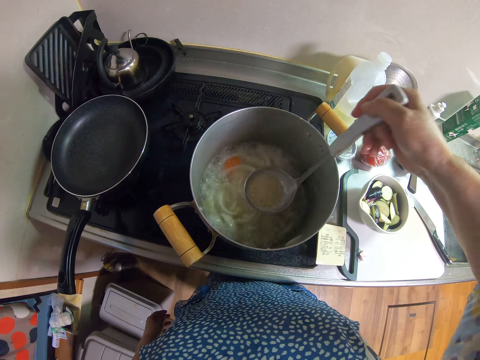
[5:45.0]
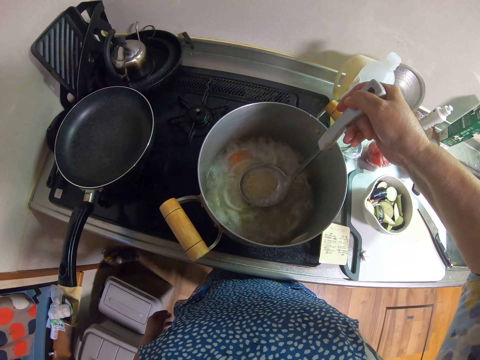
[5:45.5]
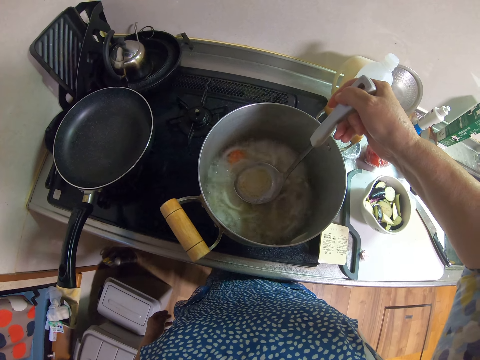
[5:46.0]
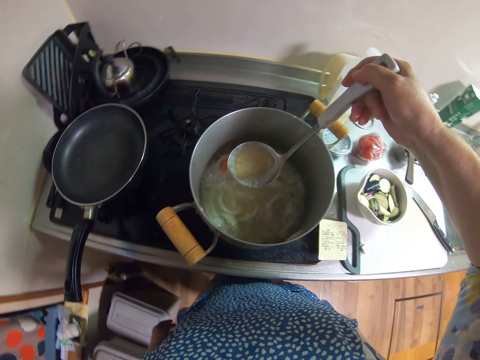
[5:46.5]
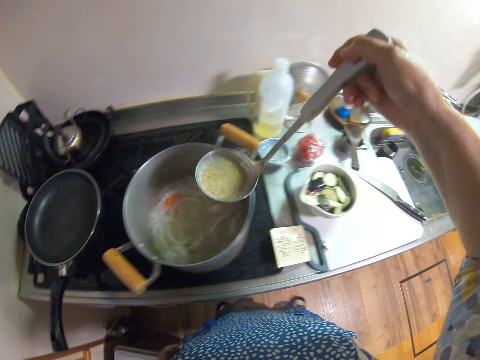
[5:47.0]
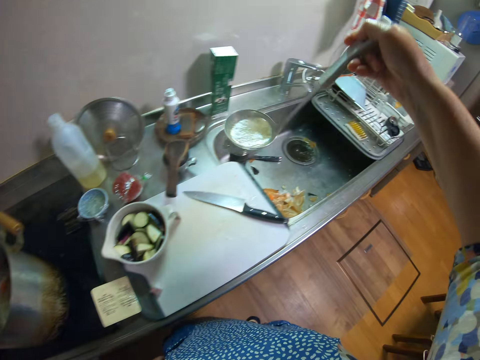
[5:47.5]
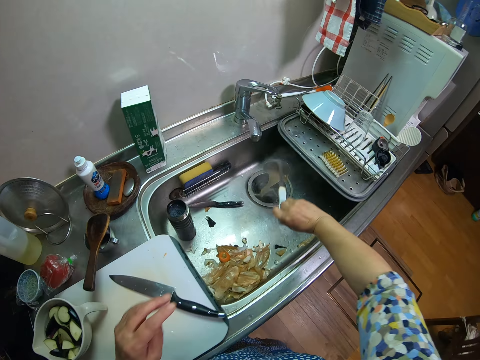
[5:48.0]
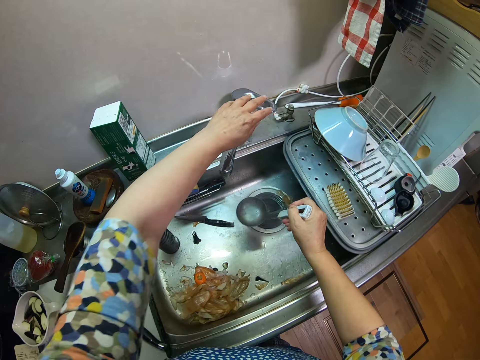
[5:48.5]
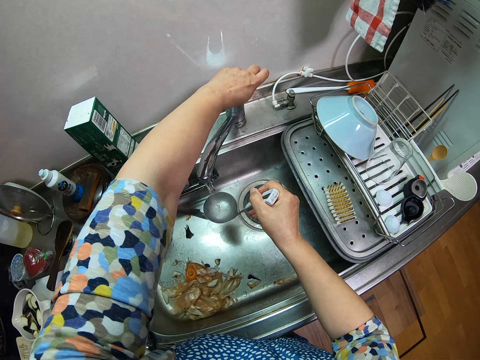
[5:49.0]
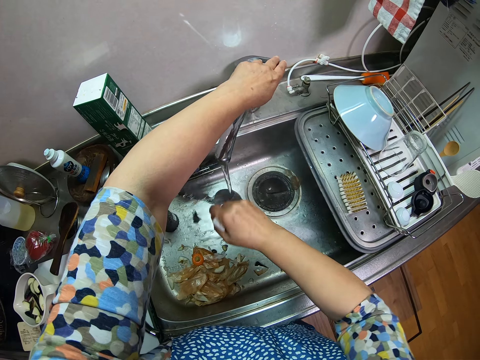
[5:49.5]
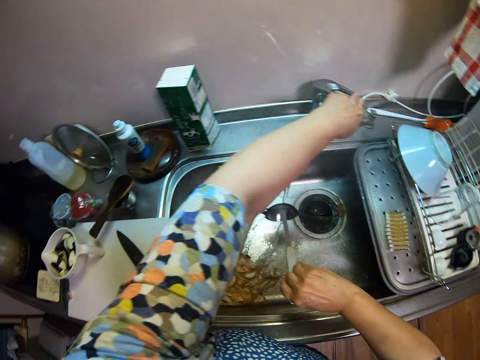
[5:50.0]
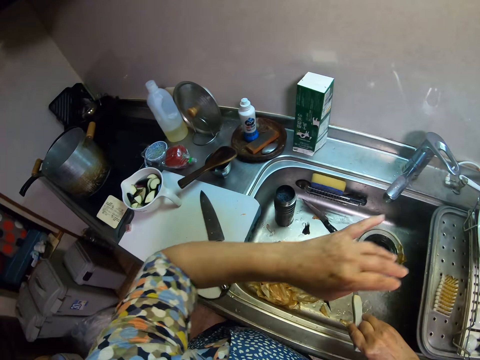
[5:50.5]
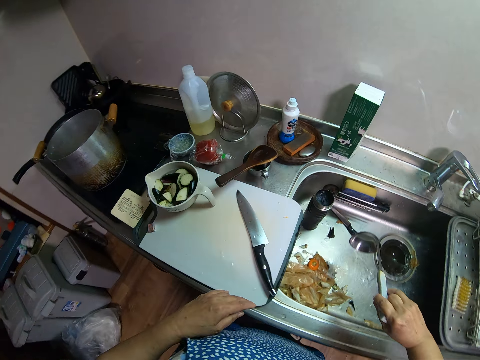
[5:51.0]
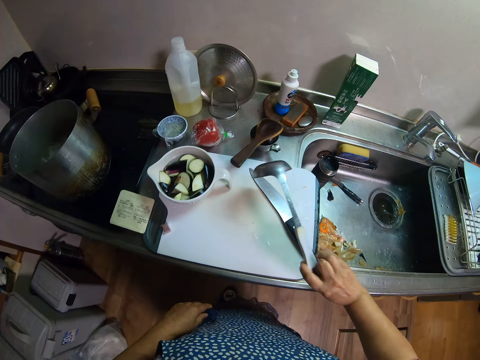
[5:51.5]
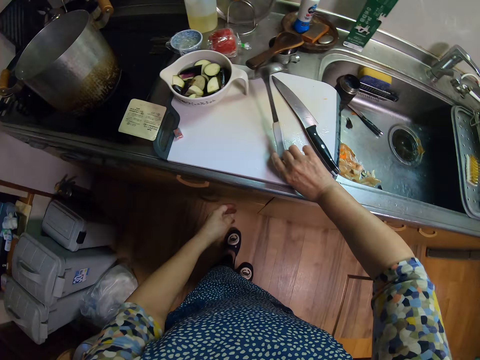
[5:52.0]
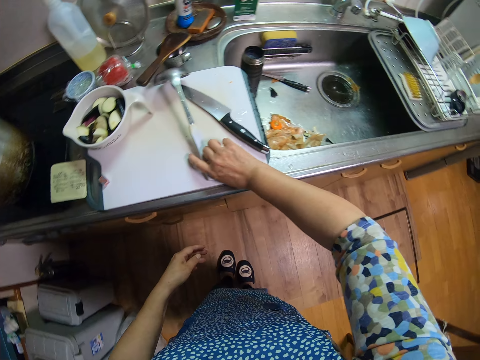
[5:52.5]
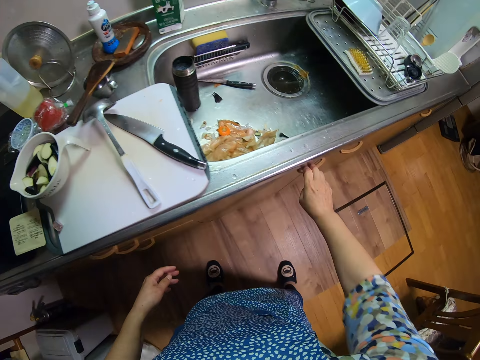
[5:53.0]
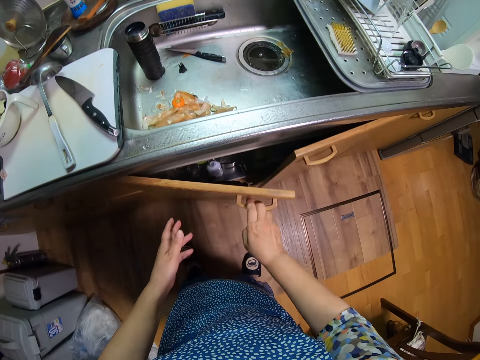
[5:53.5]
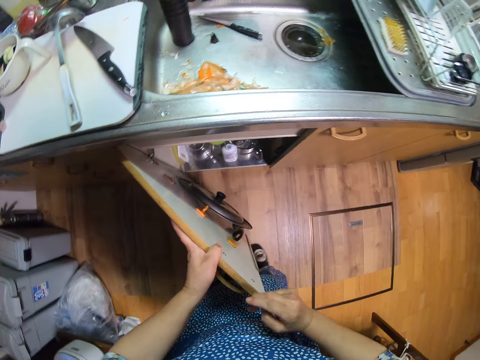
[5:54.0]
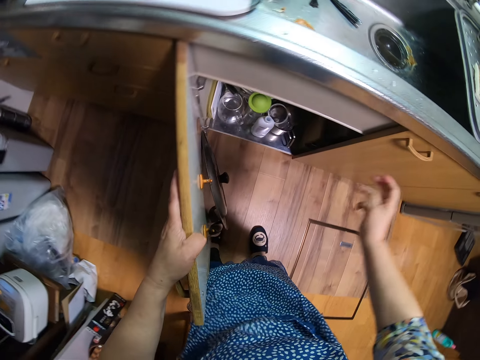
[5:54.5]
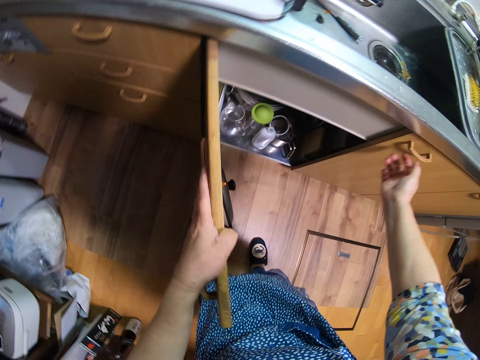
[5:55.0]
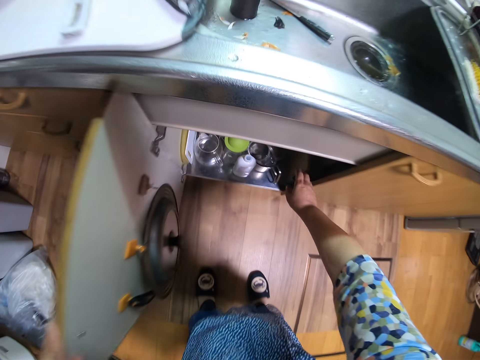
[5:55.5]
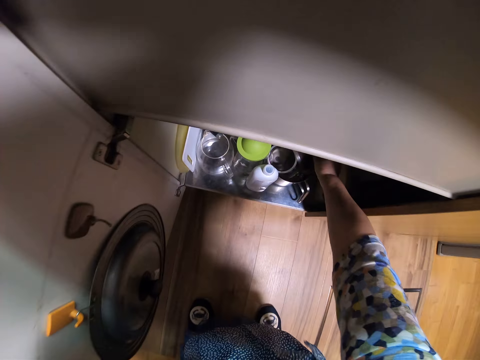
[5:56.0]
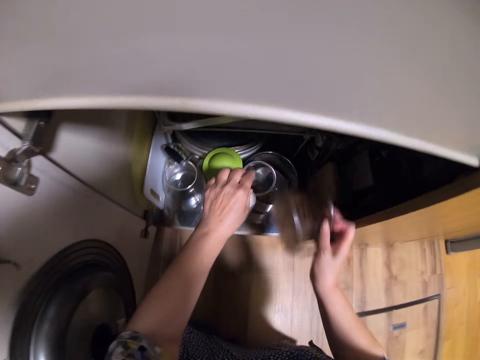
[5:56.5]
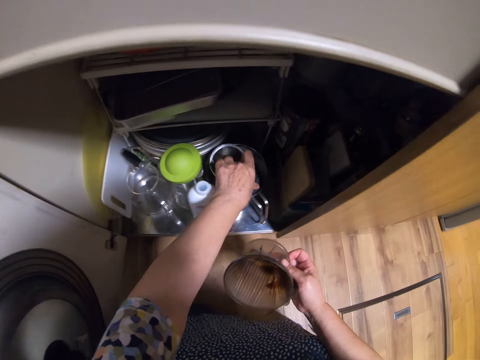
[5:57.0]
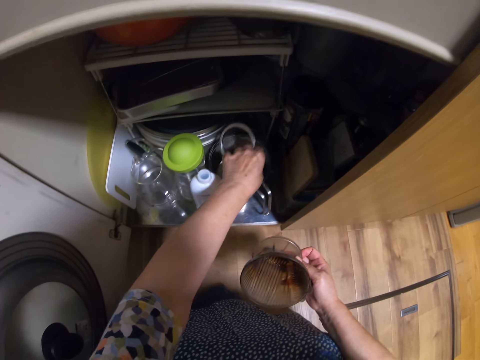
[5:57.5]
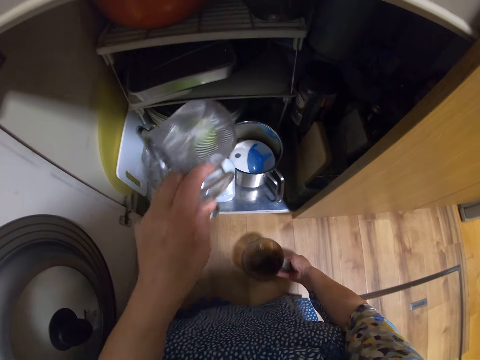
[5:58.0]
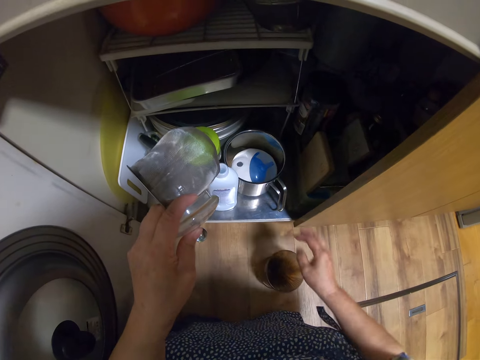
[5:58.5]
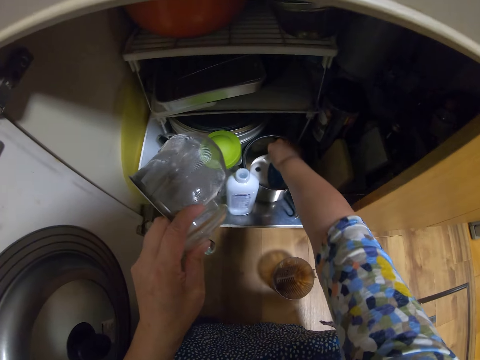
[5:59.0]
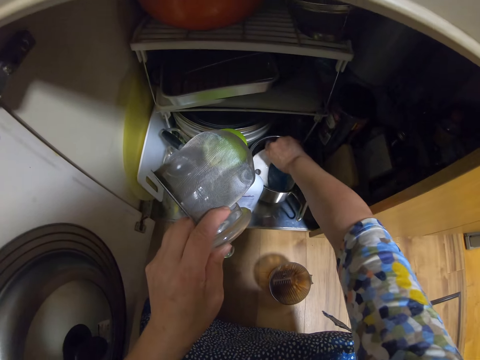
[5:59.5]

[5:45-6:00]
The camera wearer walks towards the sink. They pour the broth in the sink. They turn on the tap, clean the serving spoon and turn off the tap. They walk towards the cooker. They place the serving spoon on the chopping board. They open a cabinet or cupboard. They pick up a sieving bowl from the cabinet. They pick up another sieving bowl. They place the sieving bowl on the floor. They bring out a glass jug from the cupboard. They pick up a container.

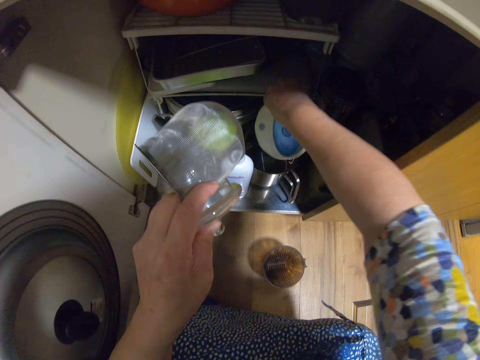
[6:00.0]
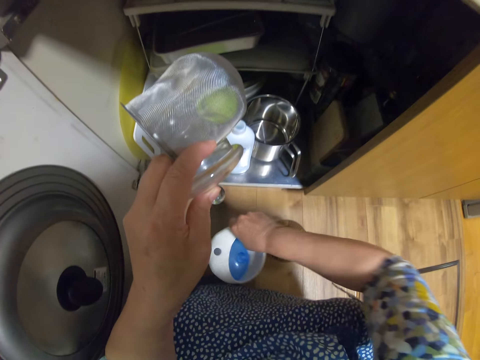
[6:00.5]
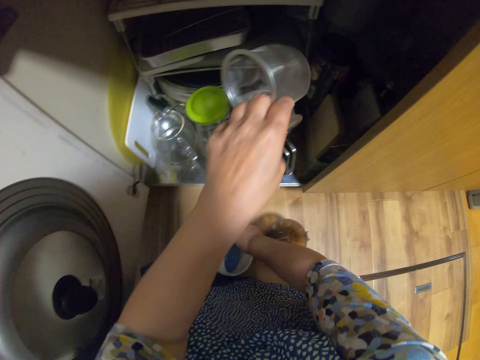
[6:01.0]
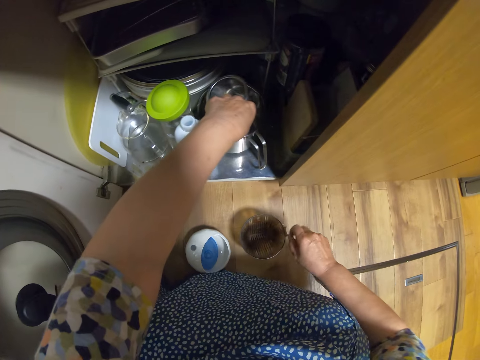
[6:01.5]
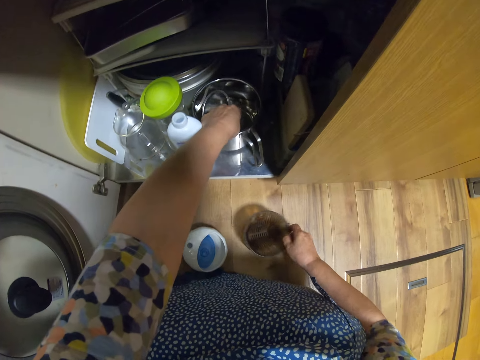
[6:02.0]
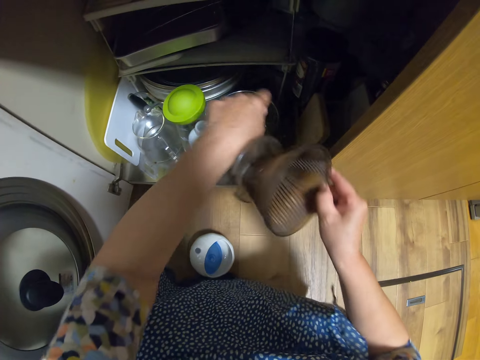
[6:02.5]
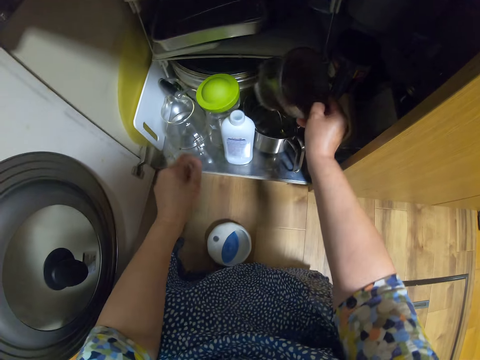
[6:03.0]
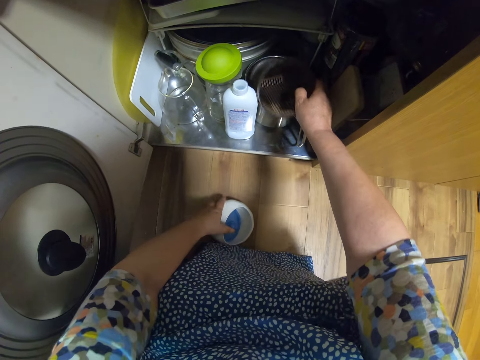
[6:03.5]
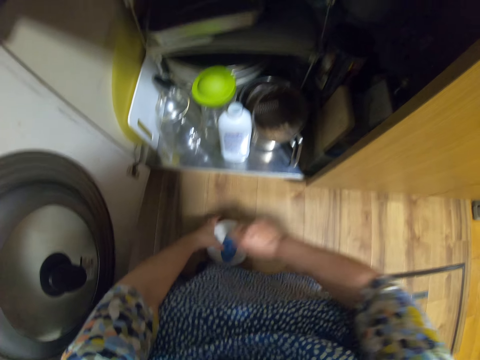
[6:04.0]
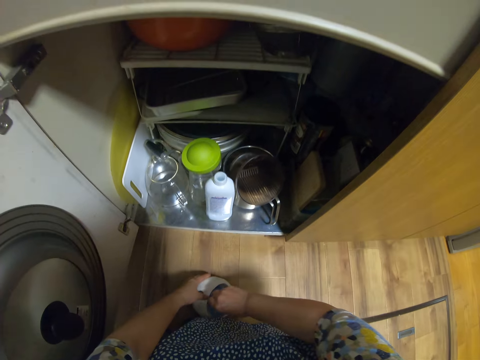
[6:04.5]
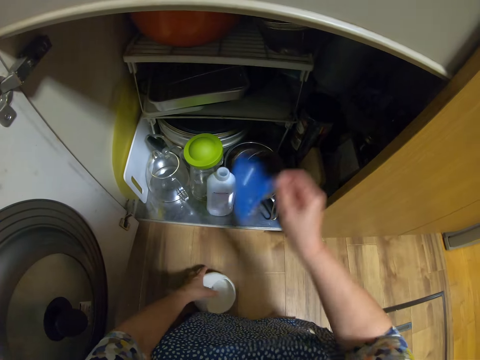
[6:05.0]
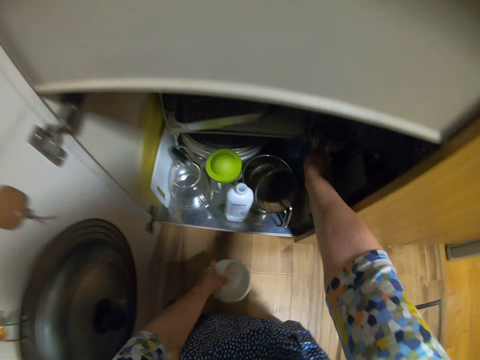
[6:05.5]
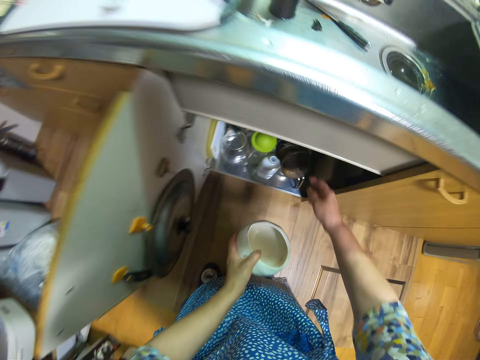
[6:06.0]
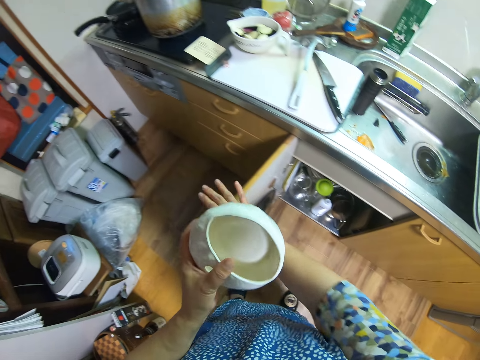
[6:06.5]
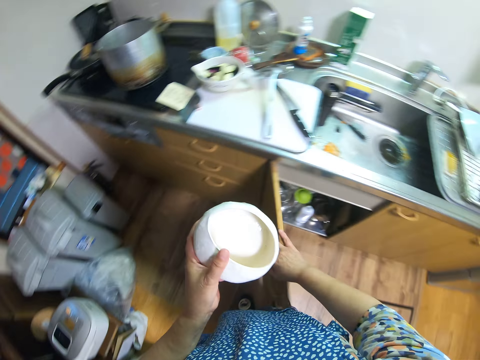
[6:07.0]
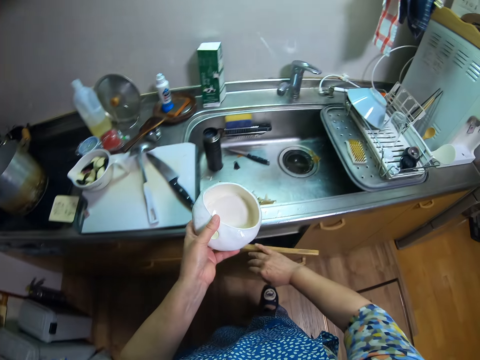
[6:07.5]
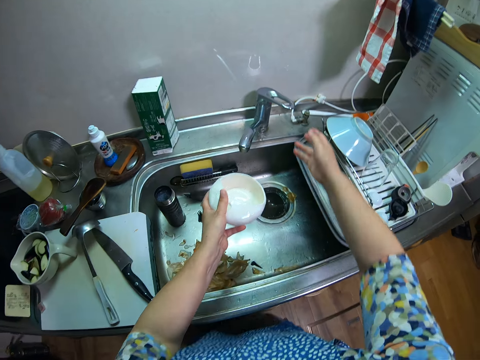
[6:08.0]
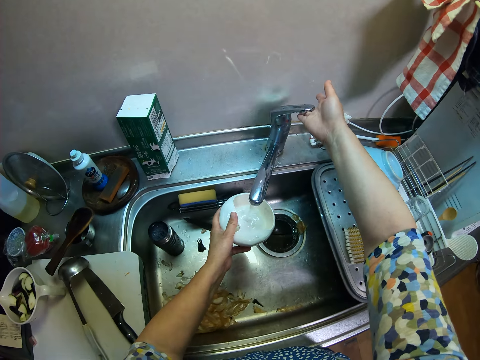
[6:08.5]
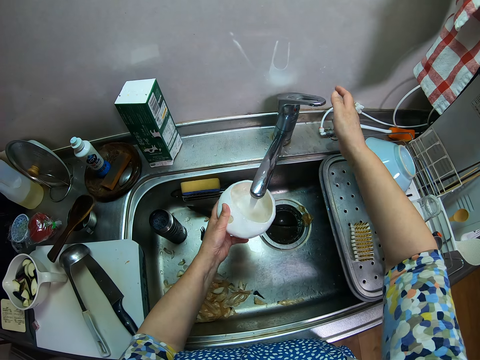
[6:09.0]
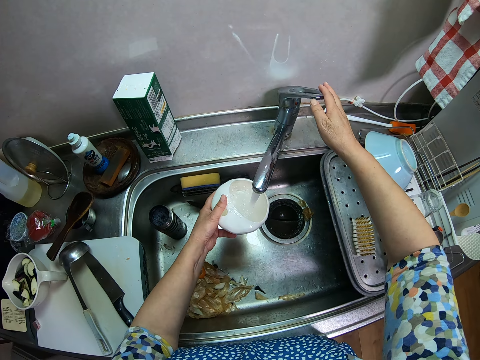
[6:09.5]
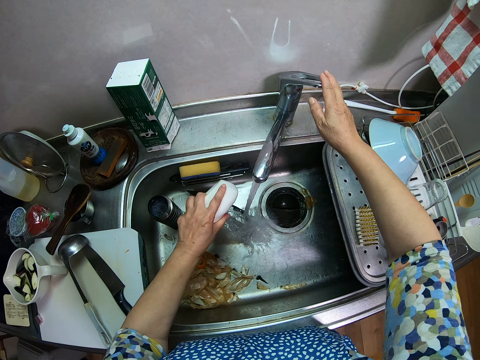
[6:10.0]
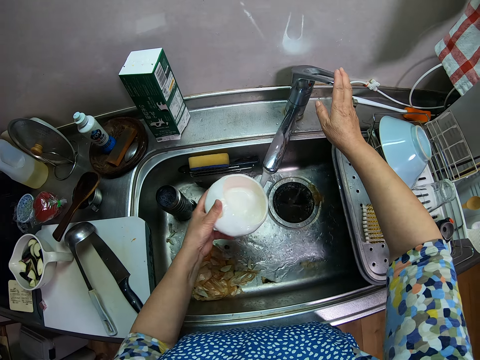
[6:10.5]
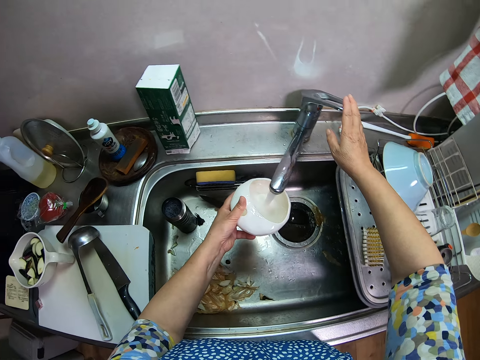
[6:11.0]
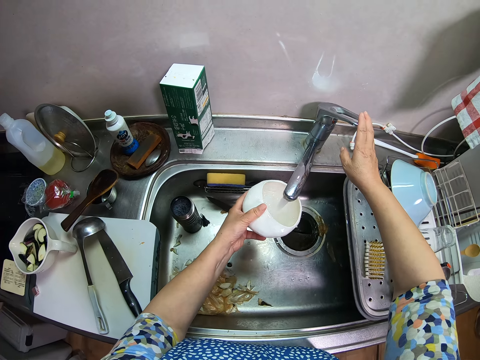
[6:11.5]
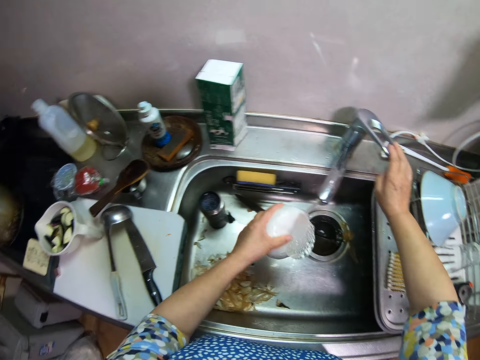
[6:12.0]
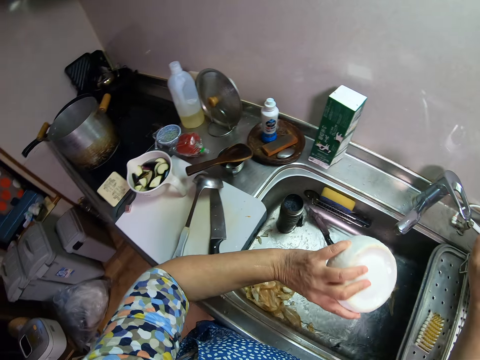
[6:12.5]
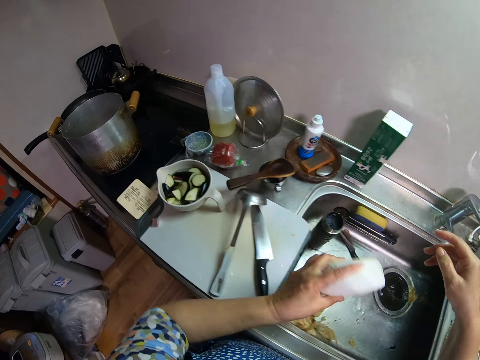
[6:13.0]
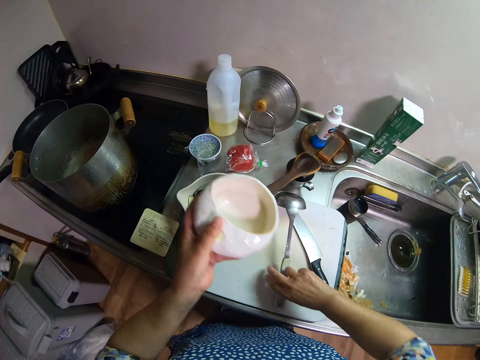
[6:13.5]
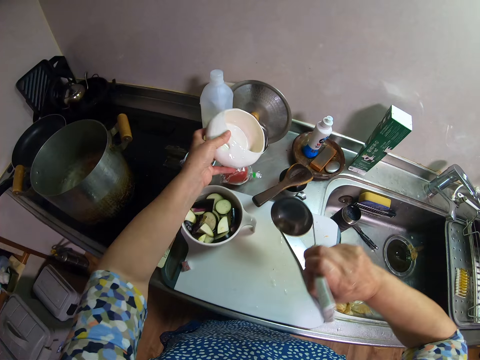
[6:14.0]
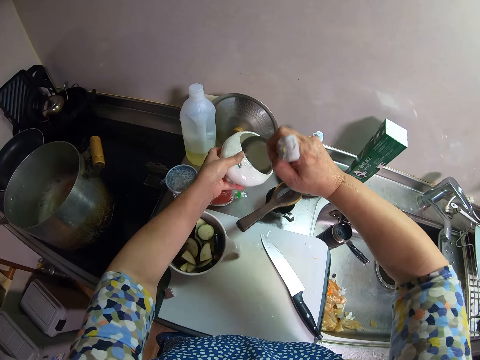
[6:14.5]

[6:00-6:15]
The camera wearer brings out another bowl from the cupboard or cabinet. They drop the second bowl on the floor. They place the container on the floor. They place the sieving bowl in the cabinet. They keep the glass jug in the cupboard. They pick up the other sieving bowl from the floor. They place the sieving bowl in the cabinet. They pick up the container from the floor. They pick up a funnel from the container. They place the funnel in the cabinet. They take the bowl from the ground. They close the cabinet door. They turn on the tap. They fetch water with the container. They pour water from the container. They fetch water with the container. They turn off the tap. They pour water from the container into the sink. They walk towards the chopping board. They pick up the serving spoon from the chopping board.
